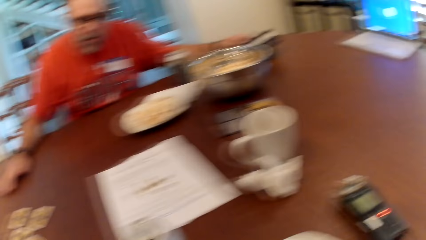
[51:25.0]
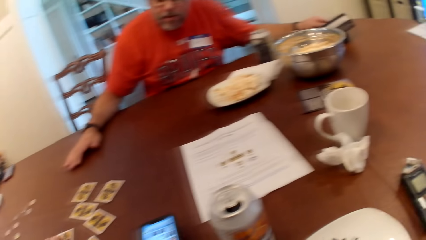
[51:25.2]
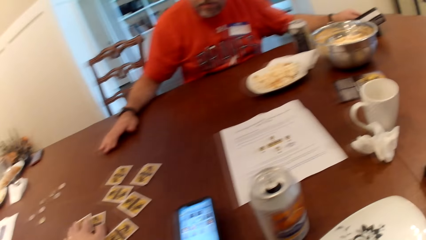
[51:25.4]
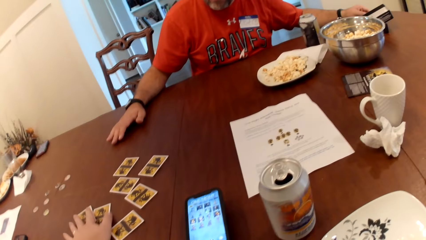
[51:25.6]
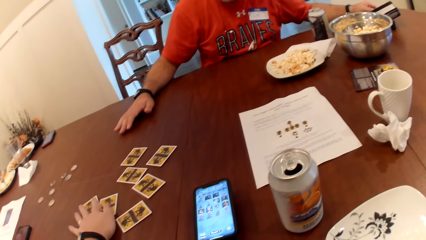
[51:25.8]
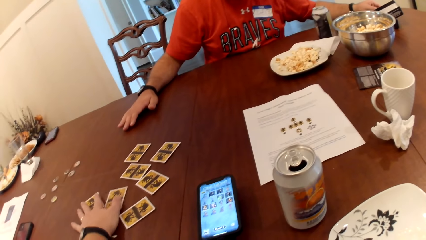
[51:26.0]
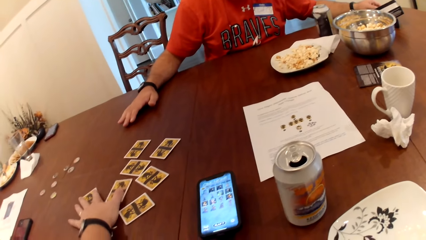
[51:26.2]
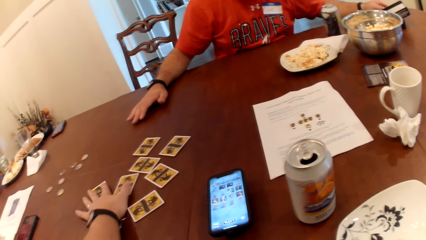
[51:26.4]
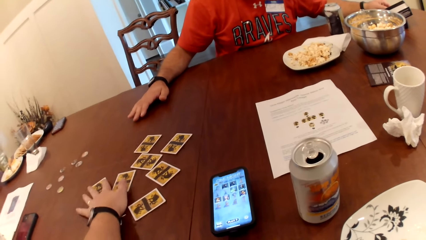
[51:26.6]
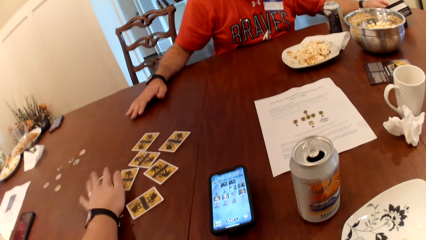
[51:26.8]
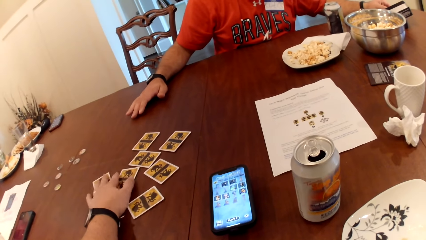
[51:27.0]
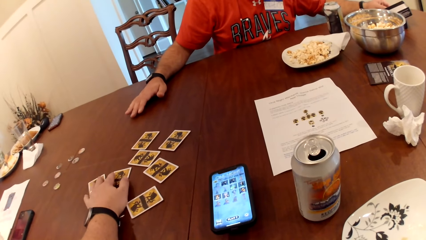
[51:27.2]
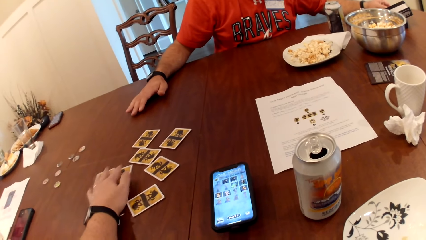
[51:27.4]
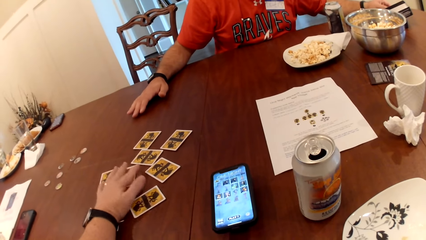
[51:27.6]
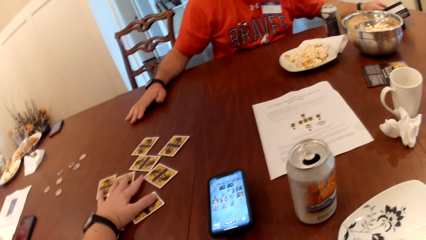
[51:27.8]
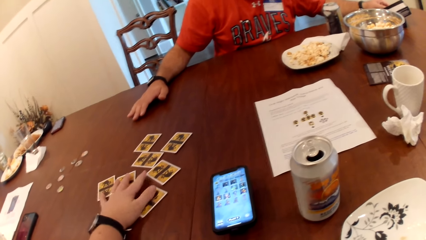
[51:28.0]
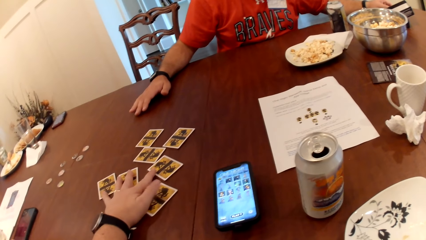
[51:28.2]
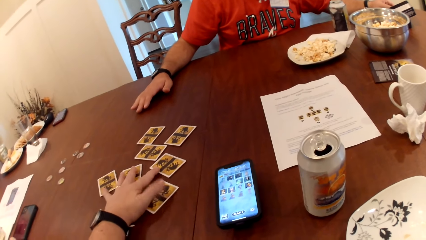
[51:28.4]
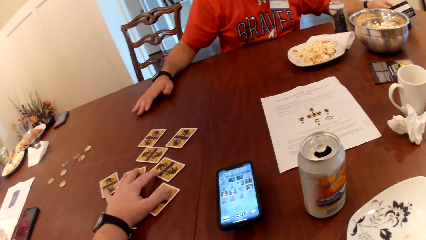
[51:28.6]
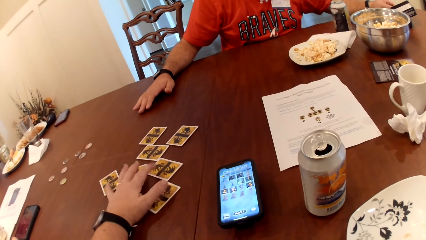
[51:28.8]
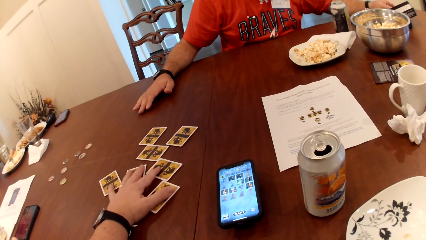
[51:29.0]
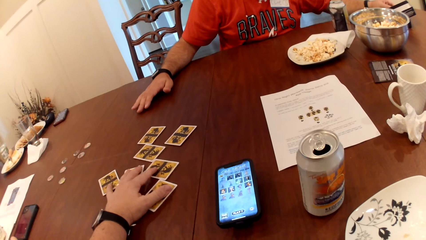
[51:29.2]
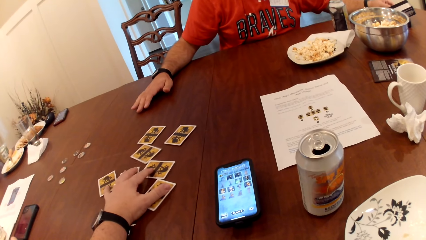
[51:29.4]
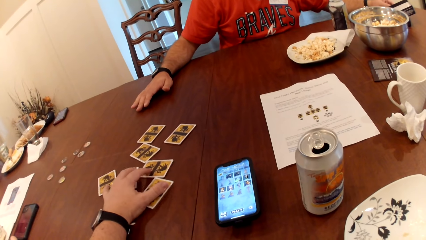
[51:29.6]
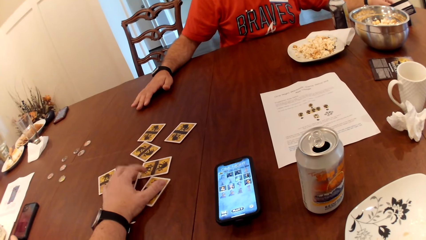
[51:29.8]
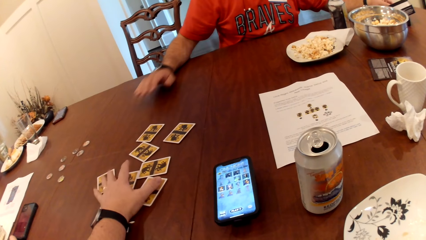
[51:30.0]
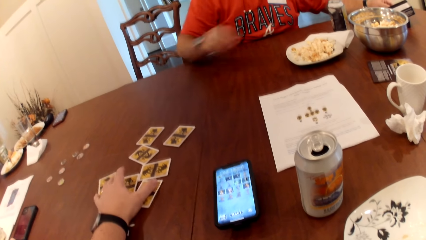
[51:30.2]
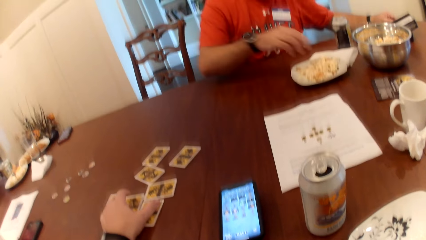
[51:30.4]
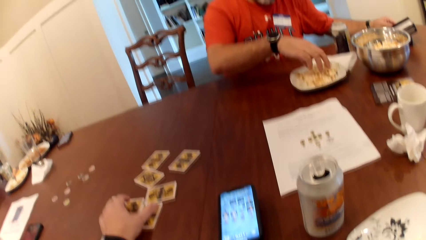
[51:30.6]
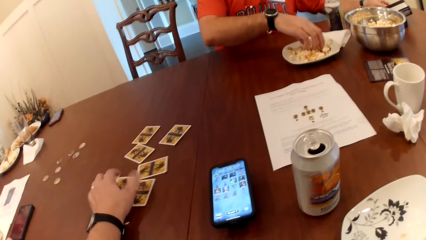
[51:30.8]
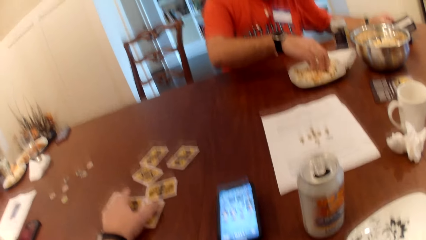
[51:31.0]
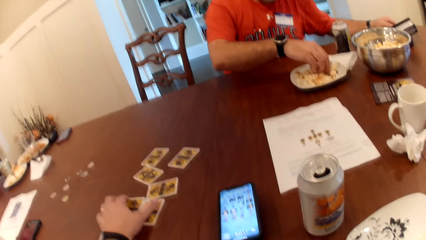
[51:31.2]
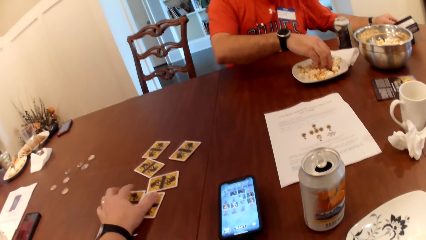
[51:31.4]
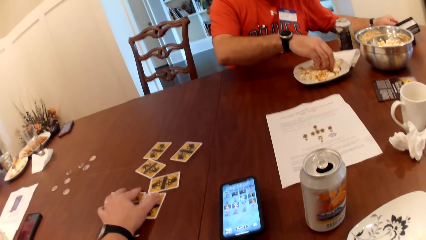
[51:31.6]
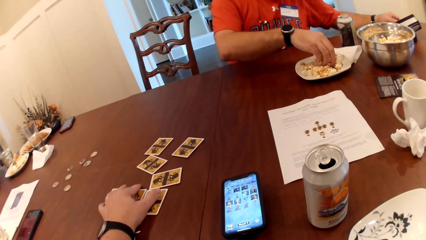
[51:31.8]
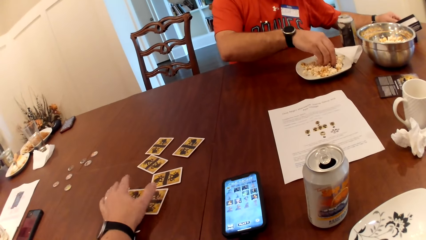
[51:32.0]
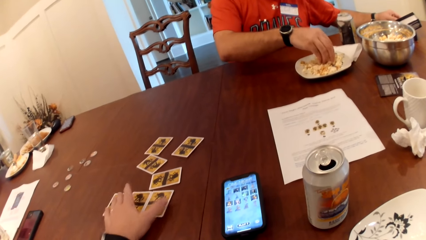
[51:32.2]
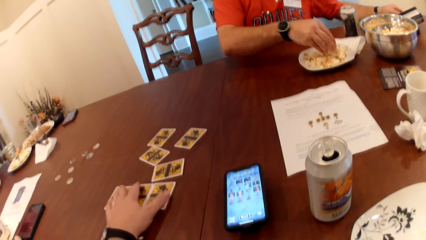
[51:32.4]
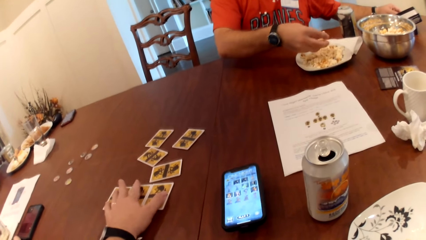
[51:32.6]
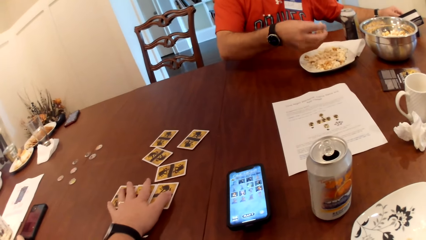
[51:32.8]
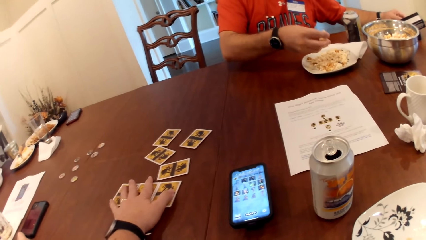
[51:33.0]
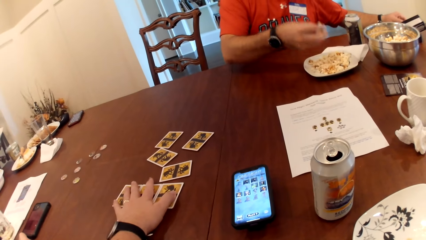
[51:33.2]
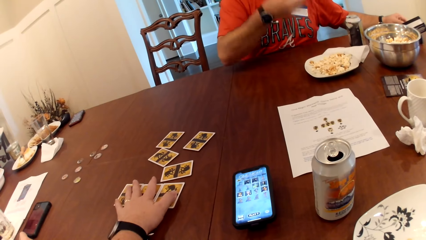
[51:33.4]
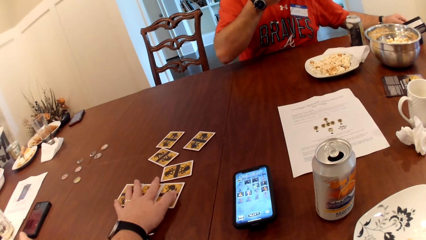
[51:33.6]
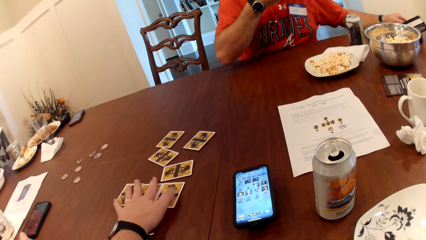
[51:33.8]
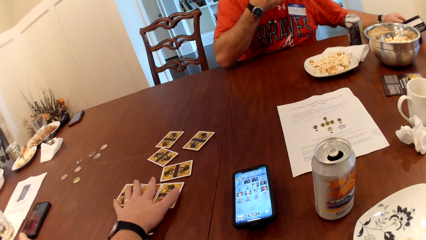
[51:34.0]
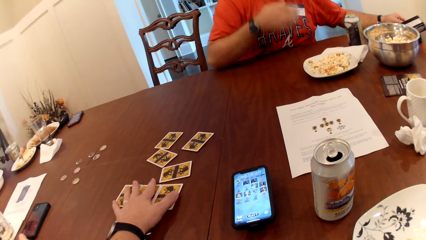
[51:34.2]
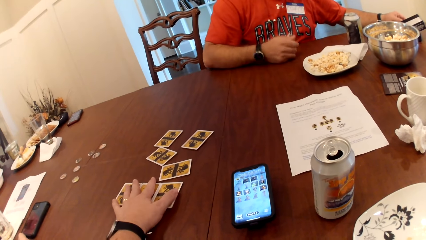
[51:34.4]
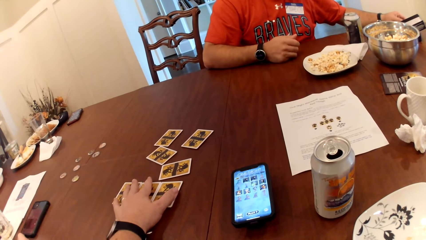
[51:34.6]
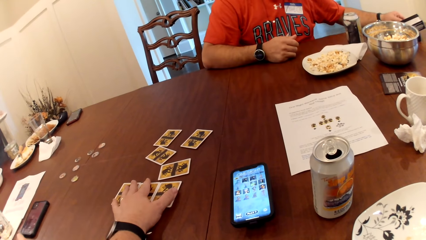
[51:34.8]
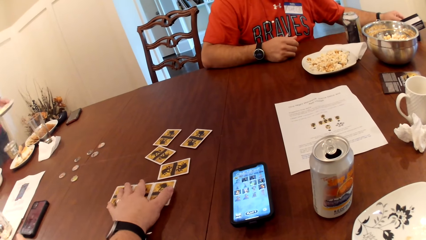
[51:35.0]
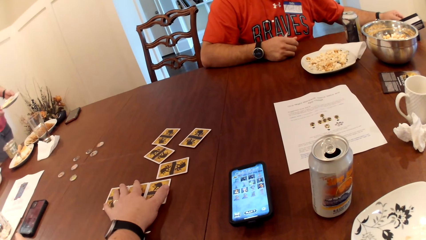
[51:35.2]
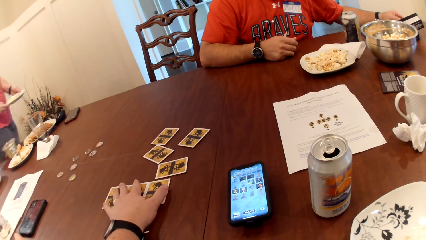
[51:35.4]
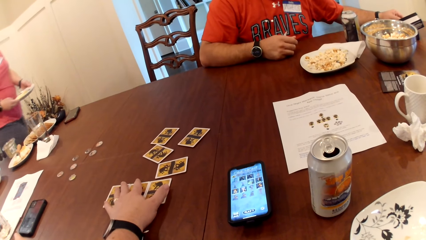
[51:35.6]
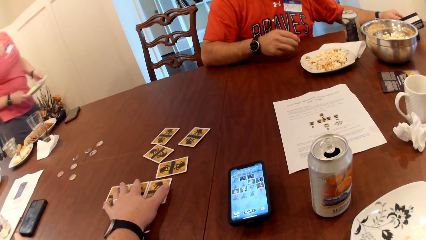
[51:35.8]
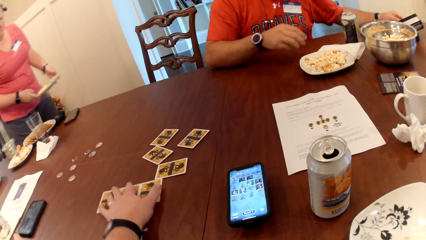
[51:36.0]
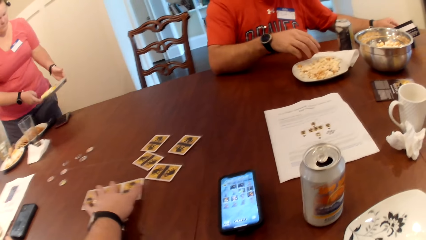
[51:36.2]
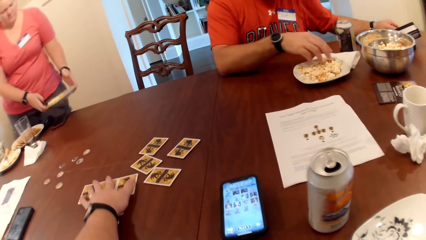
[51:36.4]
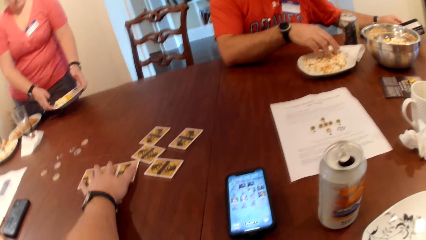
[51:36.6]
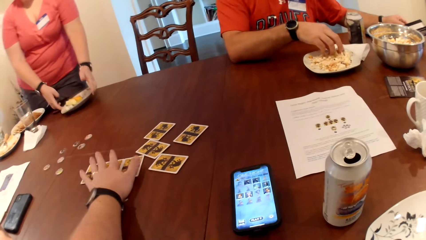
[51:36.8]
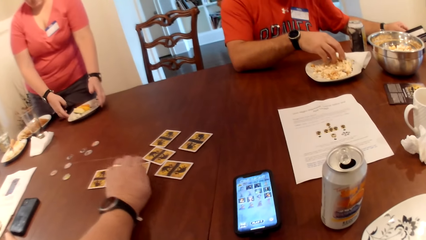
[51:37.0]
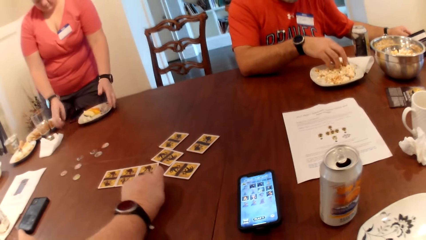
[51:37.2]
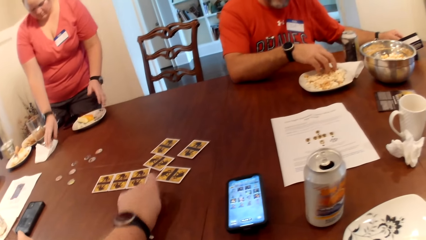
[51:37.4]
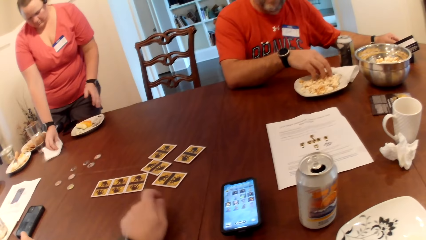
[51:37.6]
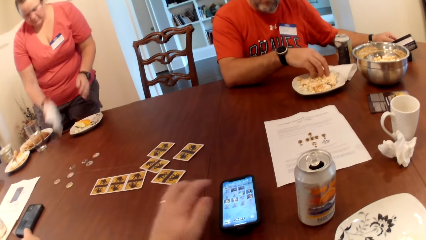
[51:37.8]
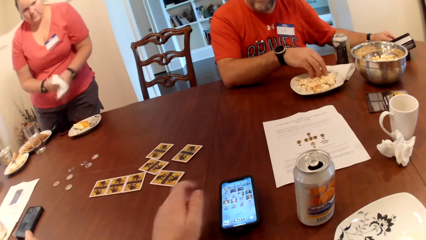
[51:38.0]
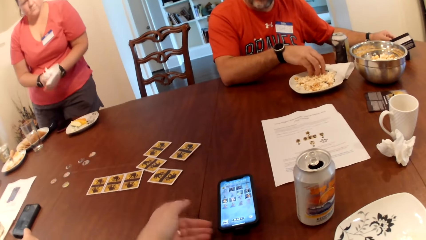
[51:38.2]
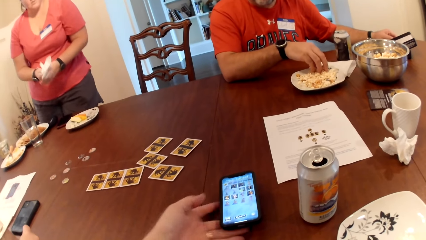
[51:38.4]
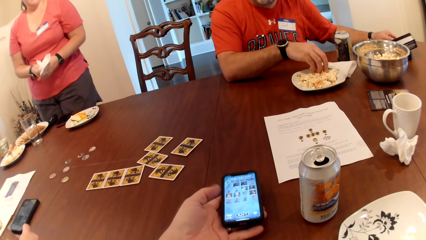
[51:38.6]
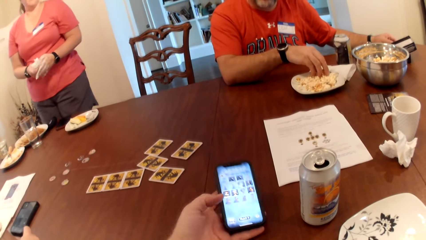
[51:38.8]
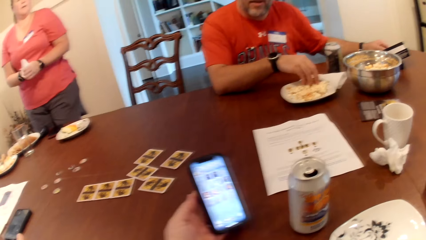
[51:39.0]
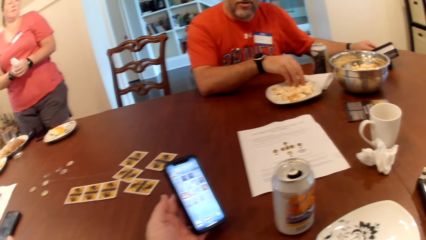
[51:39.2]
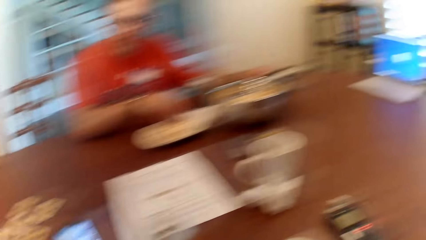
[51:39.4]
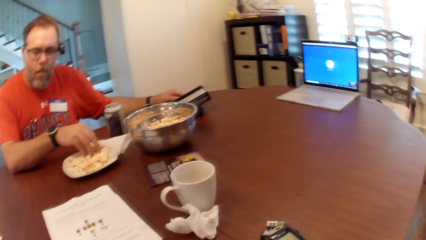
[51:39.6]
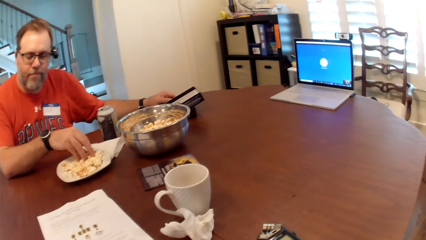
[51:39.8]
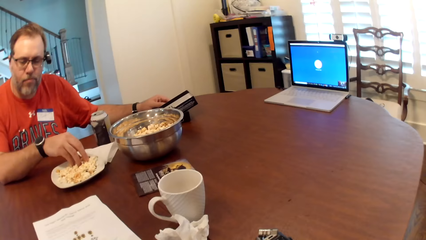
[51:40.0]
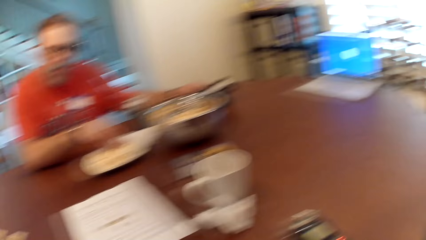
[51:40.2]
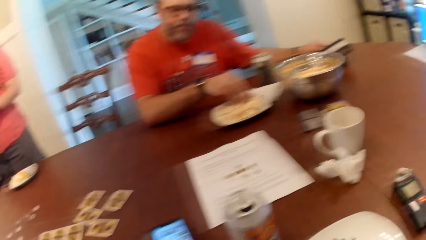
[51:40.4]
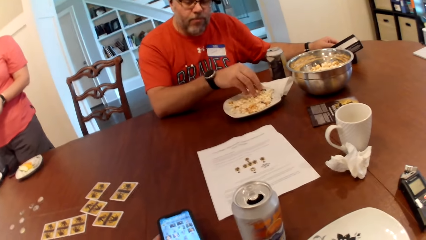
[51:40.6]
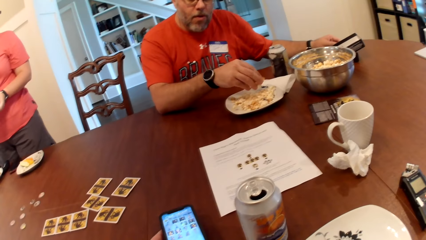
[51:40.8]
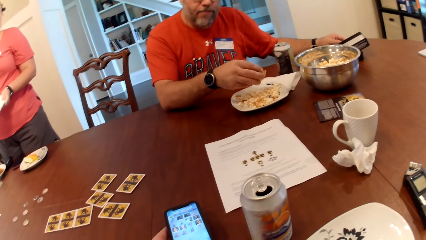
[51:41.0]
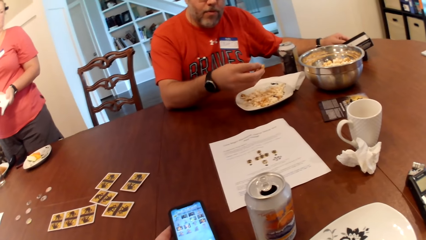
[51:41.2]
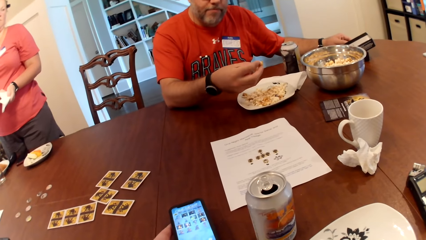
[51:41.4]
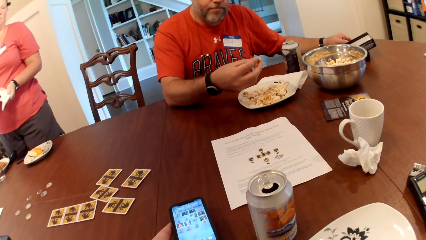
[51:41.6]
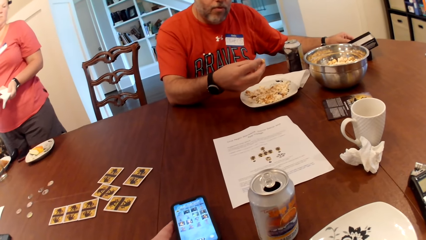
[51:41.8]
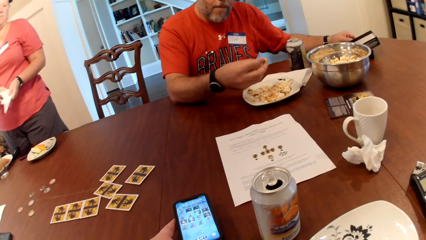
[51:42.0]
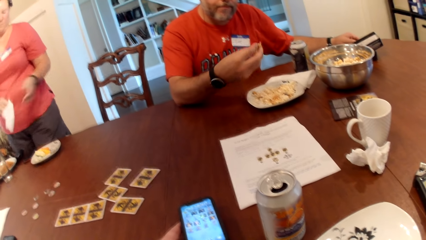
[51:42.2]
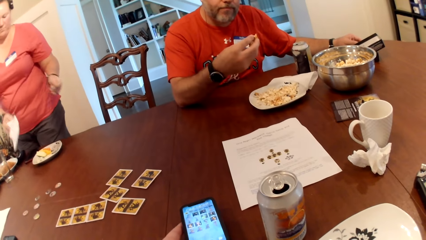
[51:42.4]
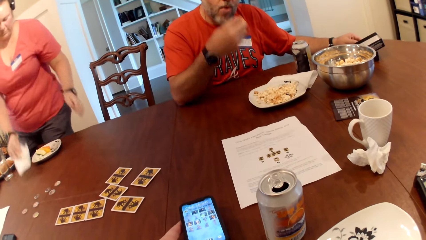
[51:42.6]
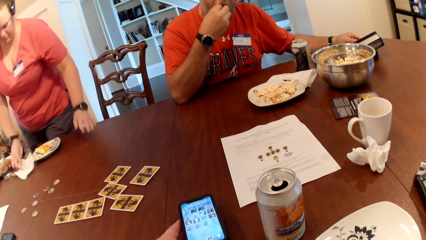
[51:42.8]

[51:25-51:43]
The camera wearer arranges the cards on the table with his left hand. He holds the cards on the table. The man picks up popcorn from the plate with his right hand. The man eats the popcorn in his right hand. The woman drops the plate on the table with her hands. She picks up a tissue on the table with her right hand. She cleans her hands with the tissue. The camera wearer picks up the phone on the table with his left hand. The man picks up popcorn from the plate on the table with his right hand. The woman drops the tissue on the table with her right hand.
